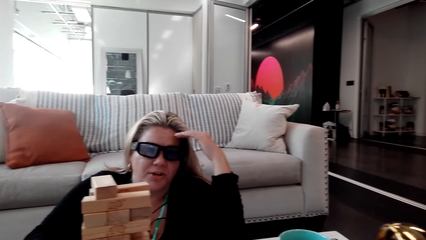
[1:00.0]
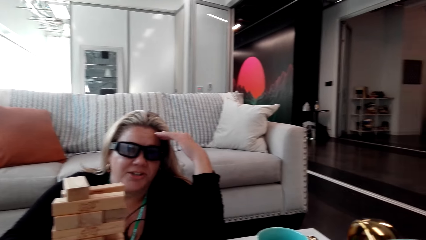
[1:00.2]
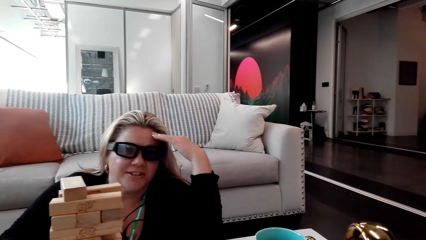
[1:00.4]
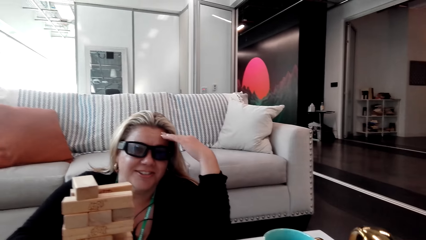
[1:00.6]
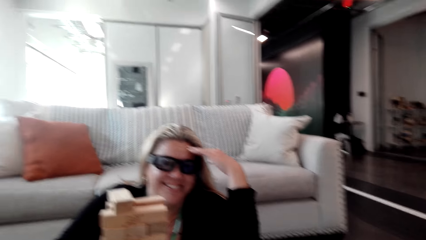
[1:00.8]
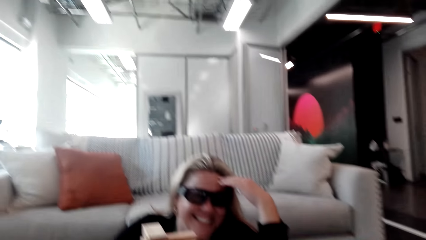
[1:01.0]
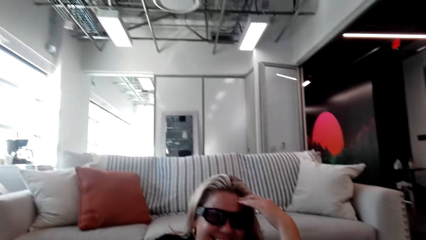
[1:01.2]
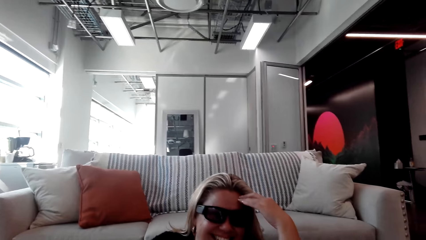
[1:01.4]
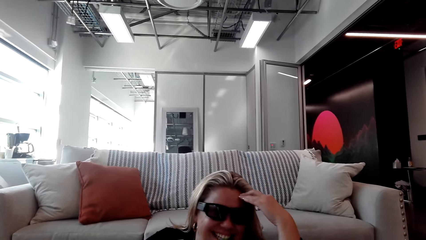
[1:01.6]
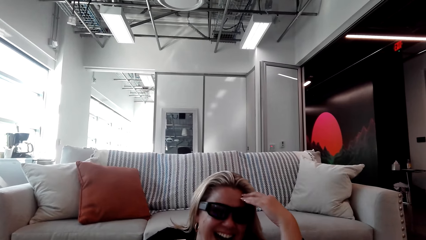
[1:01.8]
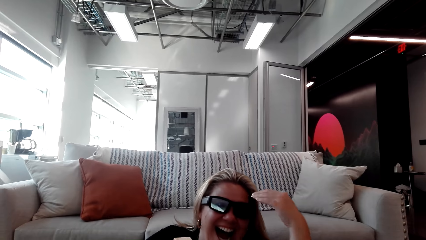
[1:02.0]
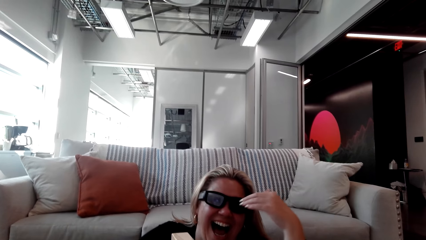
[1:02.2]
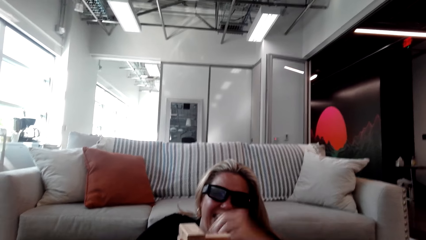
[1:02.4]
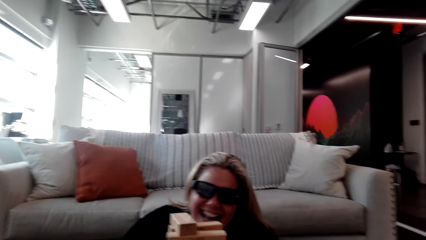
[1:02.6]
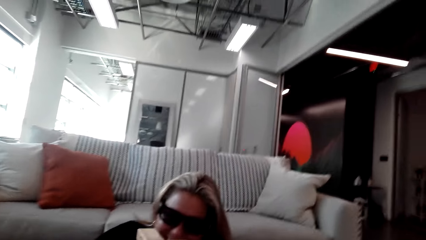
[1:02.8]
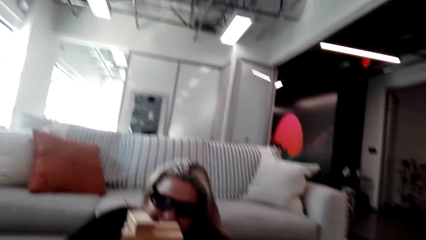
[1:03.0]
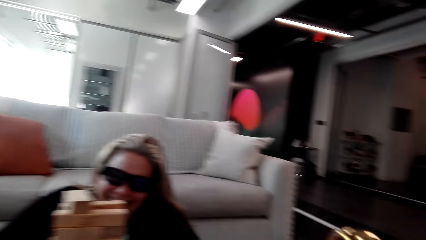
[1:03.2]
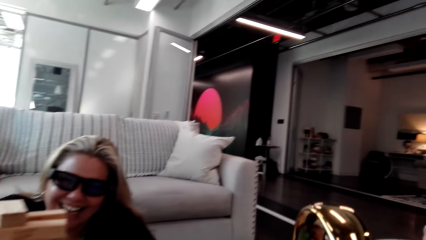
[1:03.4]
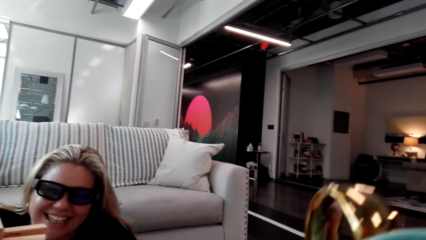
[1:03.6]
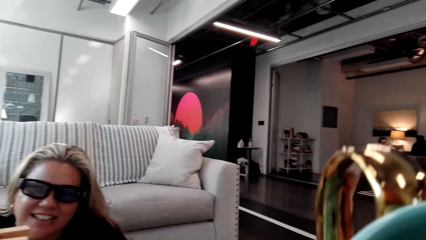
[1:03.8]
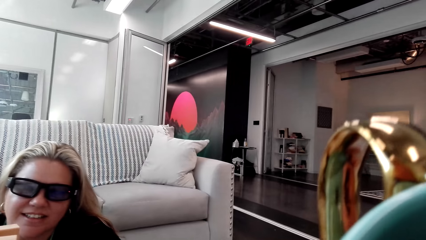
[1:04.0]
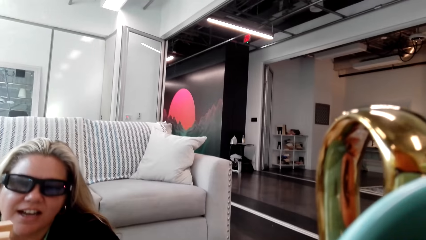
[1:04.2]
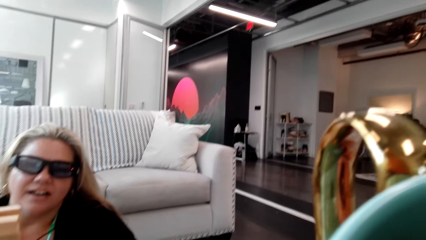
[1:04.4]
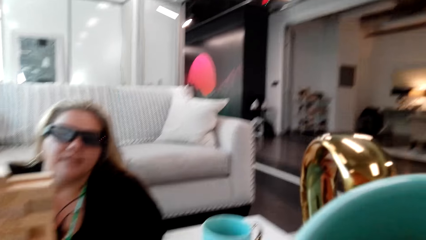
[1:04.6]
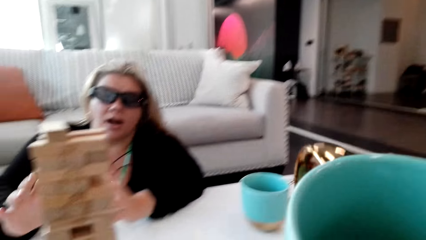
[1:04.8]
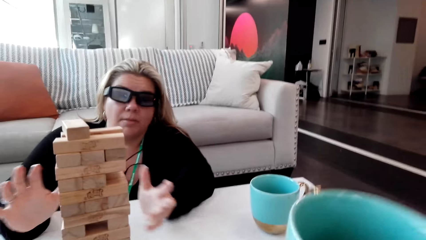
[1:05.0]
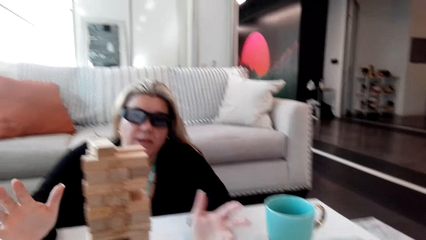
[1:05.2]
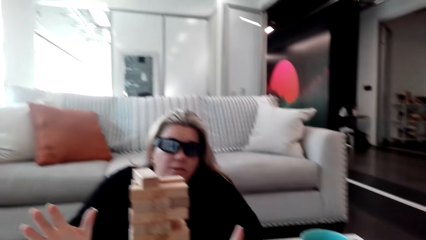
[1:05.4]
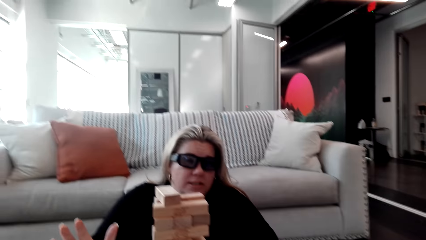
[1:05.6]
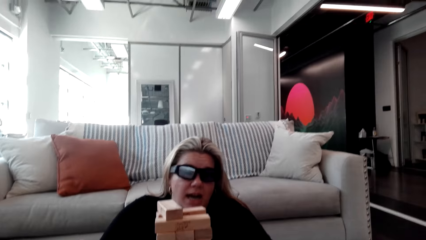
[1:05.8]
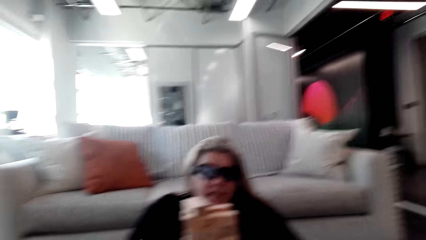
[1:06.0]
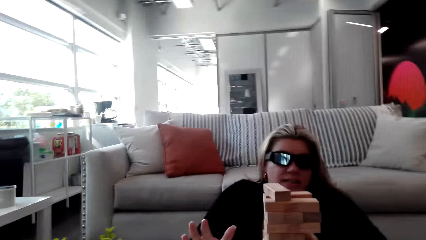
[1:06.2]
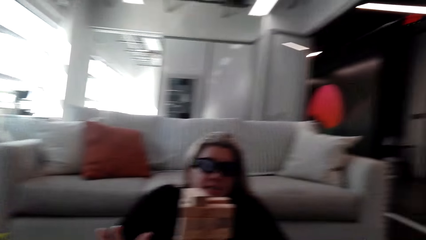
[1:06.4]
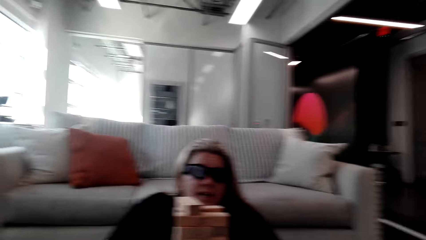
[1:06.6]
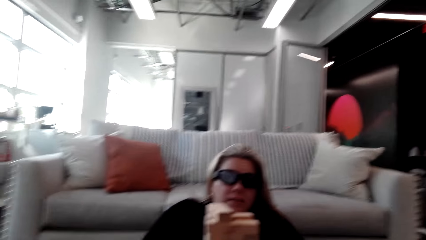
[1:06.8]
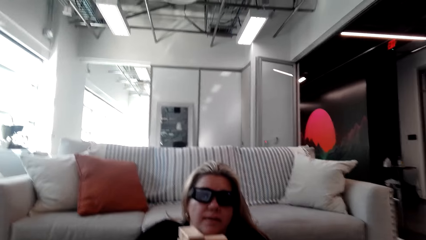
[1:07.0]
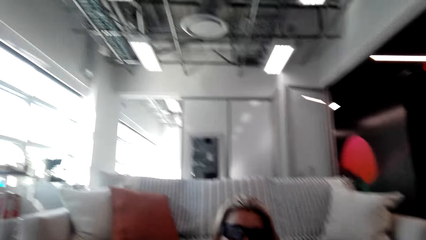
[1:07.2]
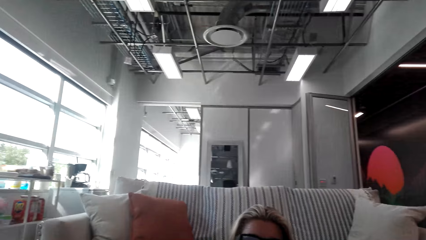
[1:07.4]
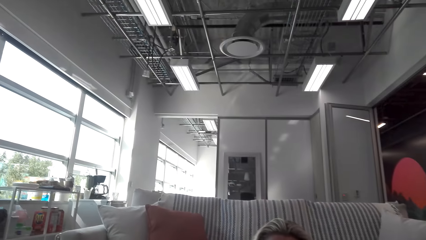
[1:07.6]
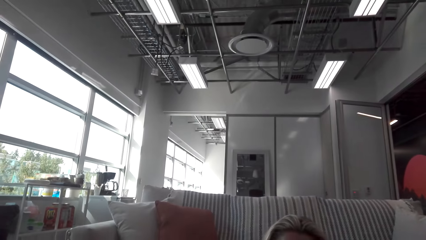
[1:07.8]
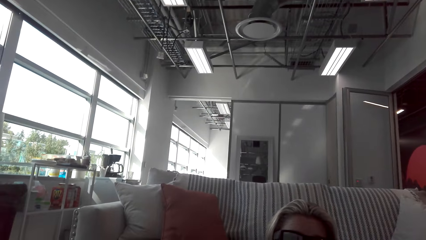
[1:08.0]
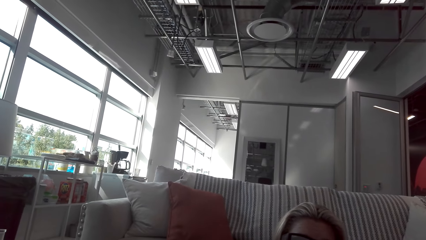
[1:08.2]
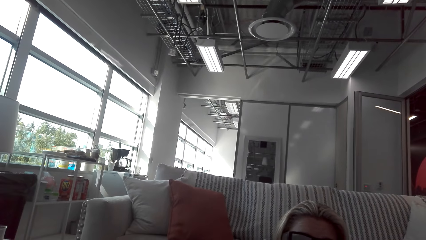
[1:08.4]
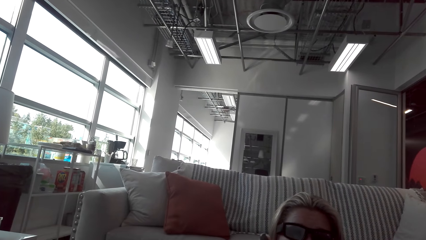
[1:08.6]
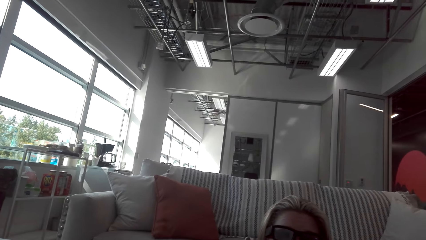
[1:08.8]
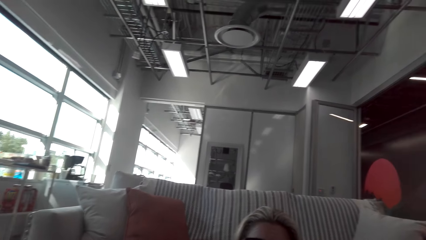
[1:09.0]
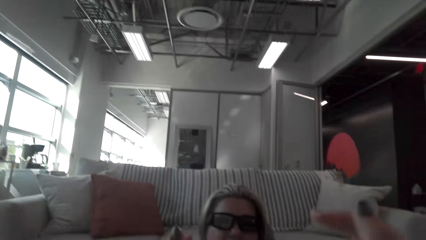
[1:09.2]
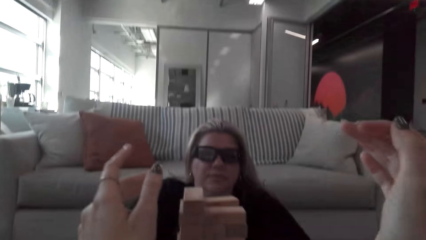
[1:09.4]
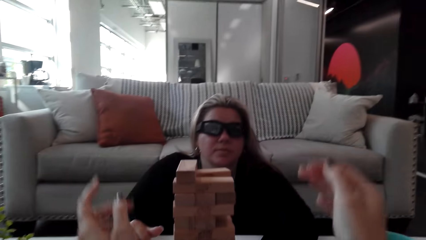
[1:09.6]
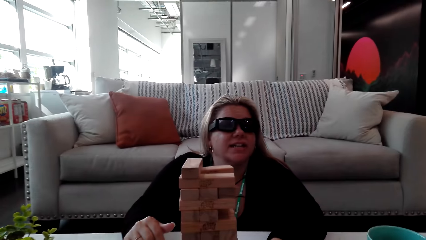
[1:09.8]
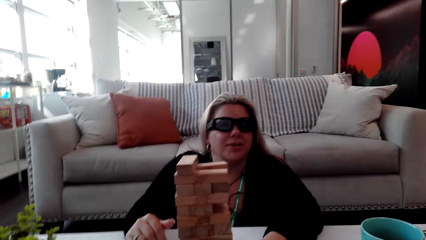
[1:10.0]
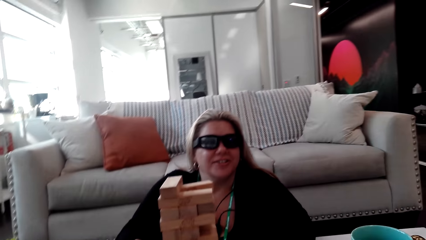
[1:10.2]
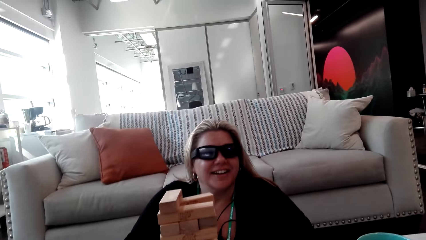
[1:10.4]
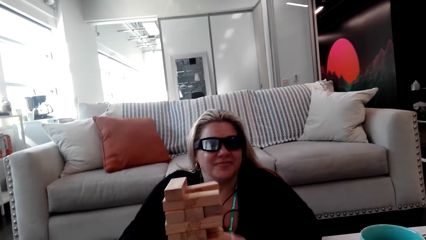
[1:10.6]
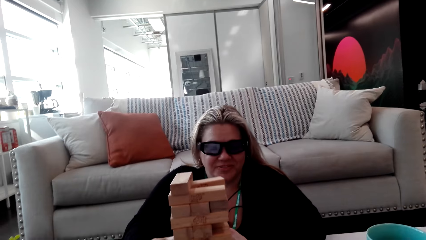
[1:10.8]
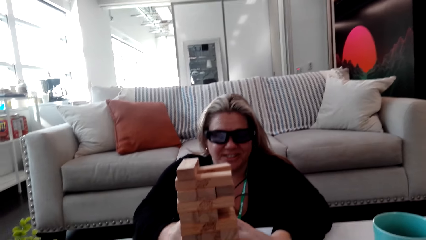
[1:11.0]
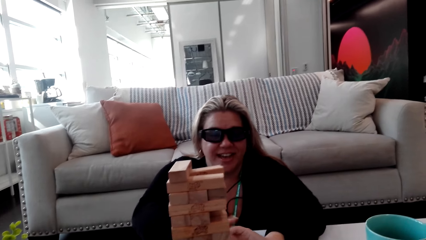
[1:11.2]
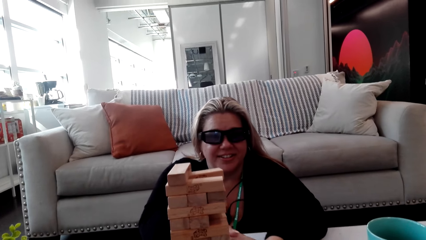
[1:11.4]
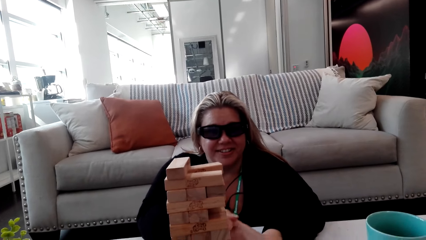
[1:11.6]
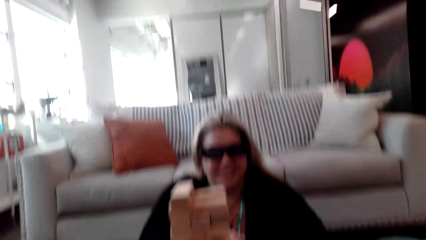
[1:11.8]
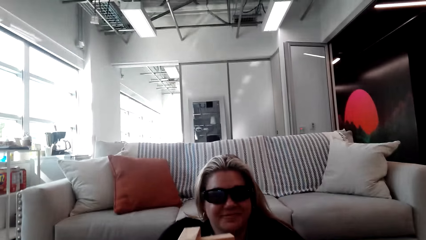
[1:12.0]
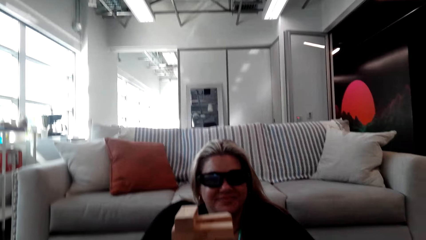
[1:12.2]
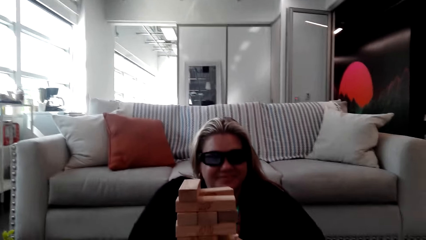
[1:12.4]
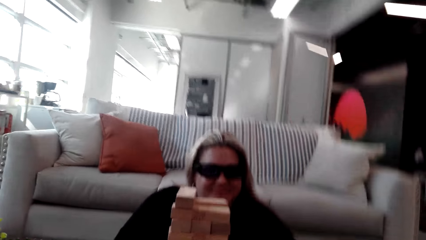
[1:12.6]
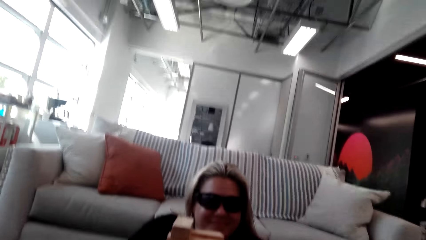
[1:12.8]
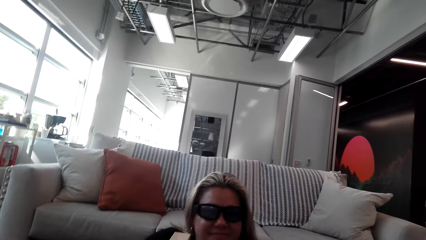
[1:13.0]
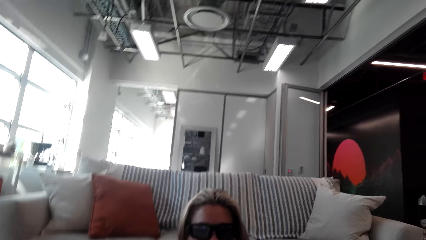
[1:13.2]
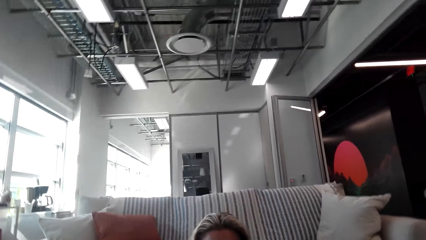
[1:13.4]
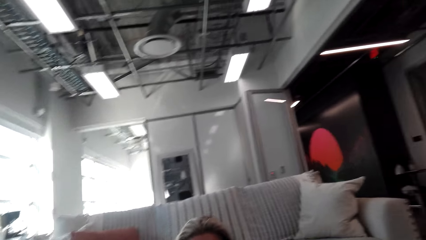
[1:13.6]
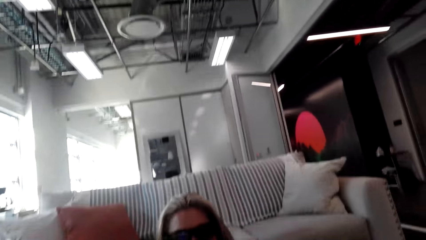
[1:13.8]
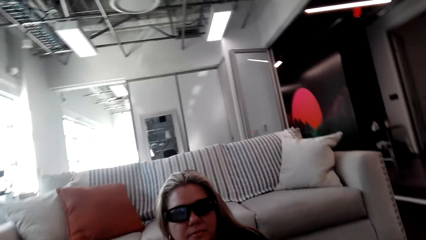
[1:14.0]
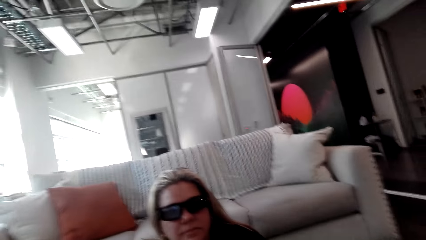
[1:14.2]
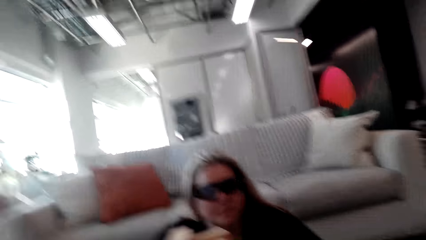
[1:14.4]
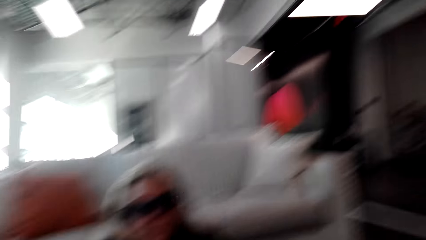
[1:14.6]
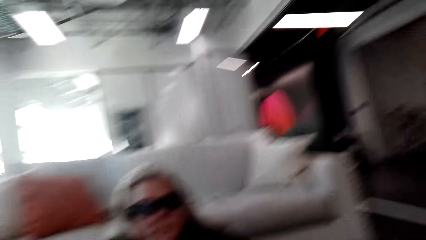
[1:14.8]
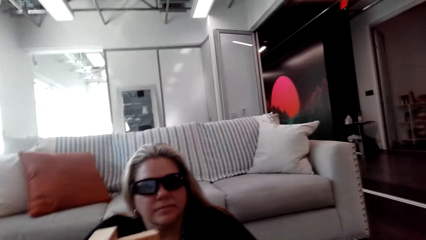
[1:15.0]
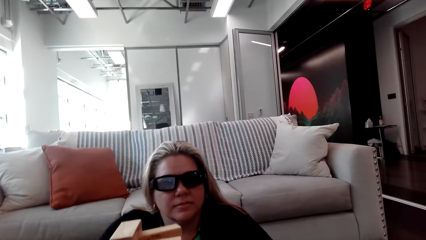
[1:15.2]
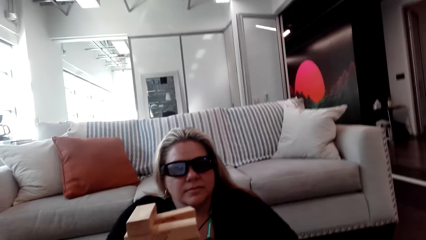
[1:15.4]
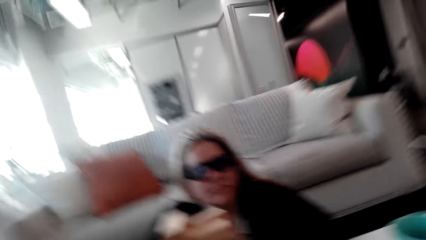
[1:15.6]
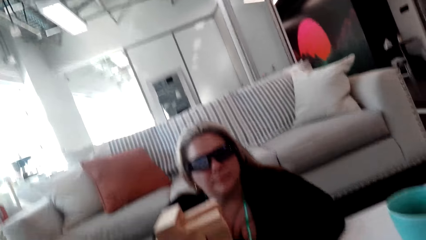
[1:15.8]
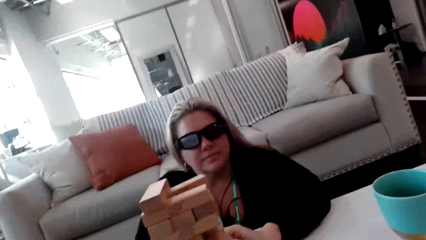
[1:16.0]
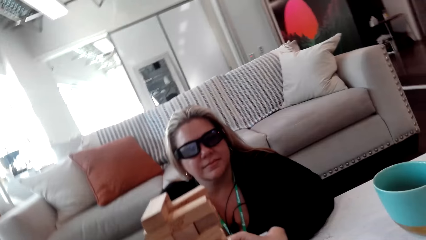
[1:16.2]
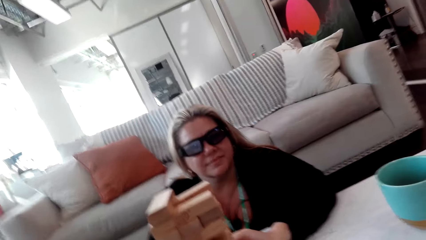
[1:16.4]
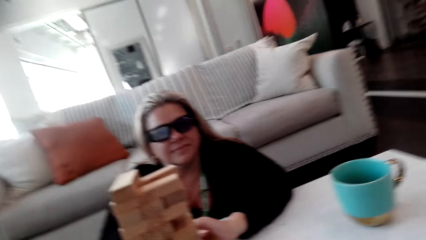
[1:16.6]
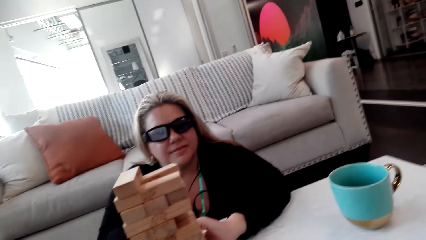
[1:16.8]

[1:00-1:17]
A woman puts the hand on the head. The camera wearer looks at the woman. They talk to the woman. They drink the coffee. The woman talks to the camera wearer. The camera wearer puts the cup on the table. The woman talks to the camera wearer. The camera wearer talks to the woman. They move the hand. The woman talks to the camera wearer. The camera wearer talks to the woman.
